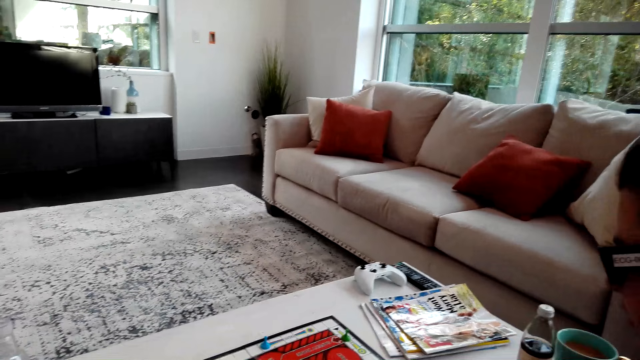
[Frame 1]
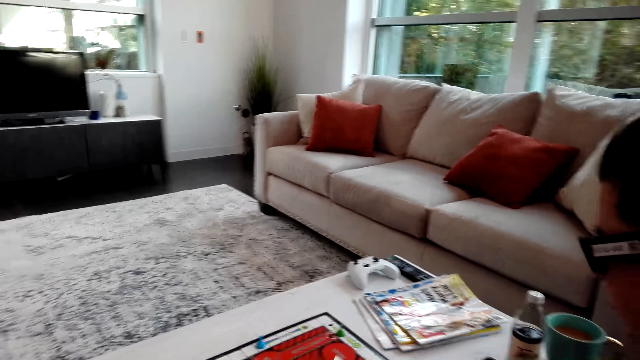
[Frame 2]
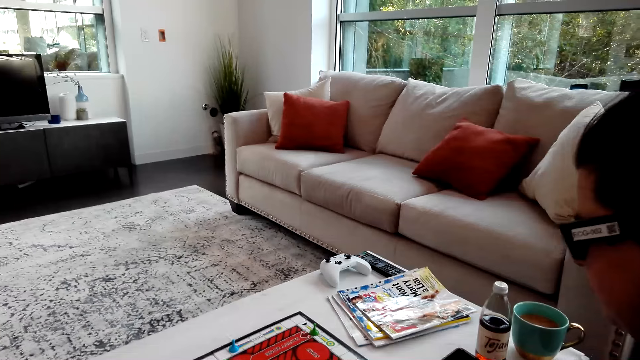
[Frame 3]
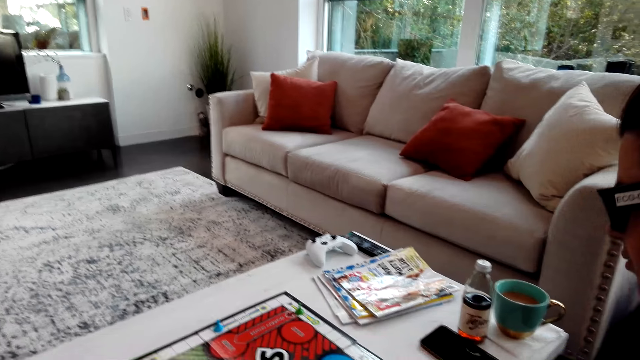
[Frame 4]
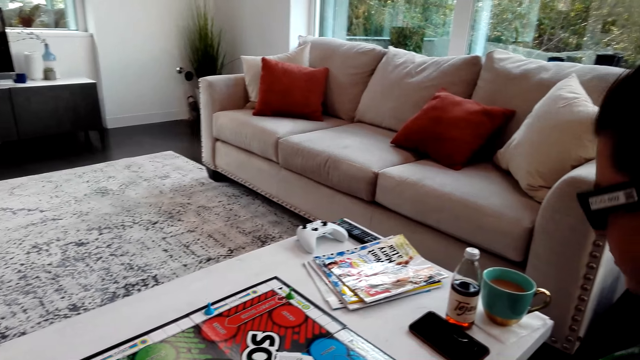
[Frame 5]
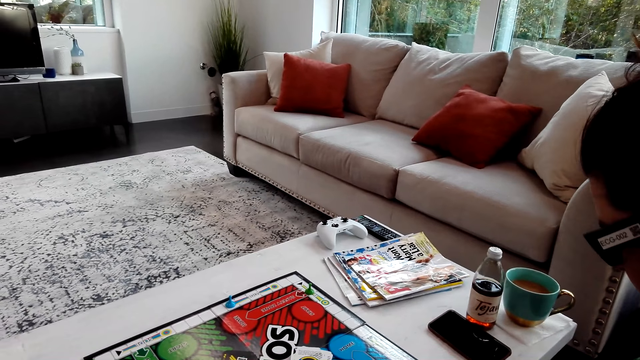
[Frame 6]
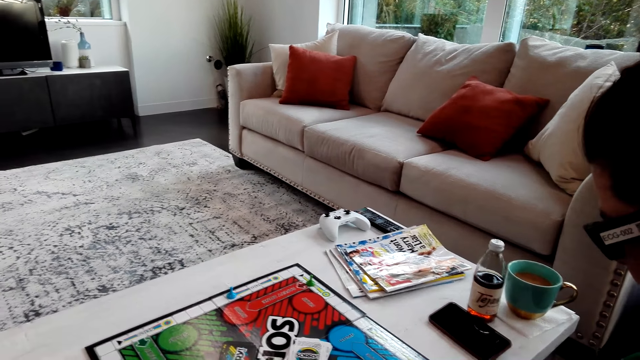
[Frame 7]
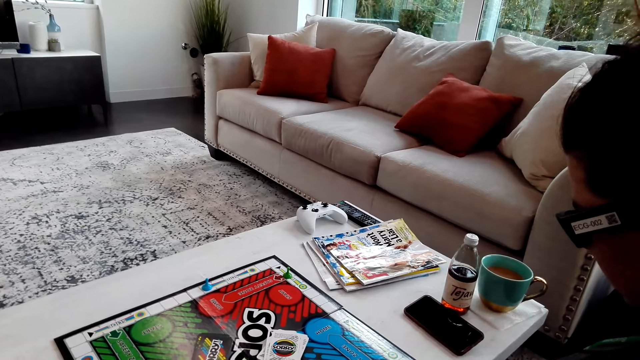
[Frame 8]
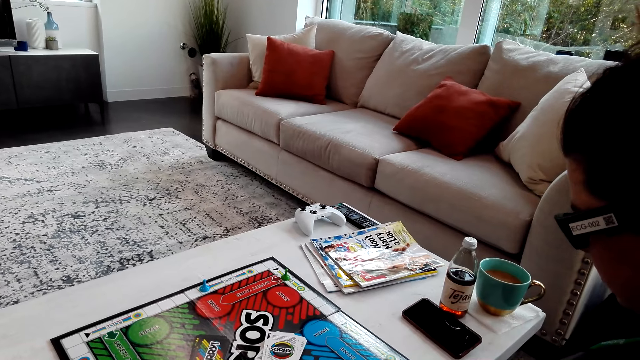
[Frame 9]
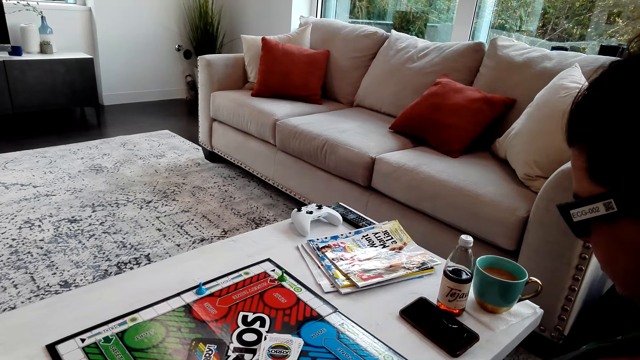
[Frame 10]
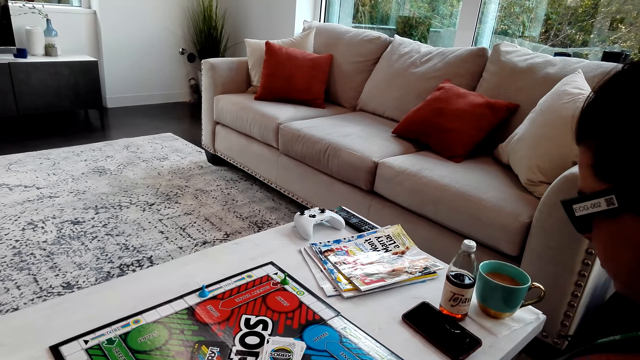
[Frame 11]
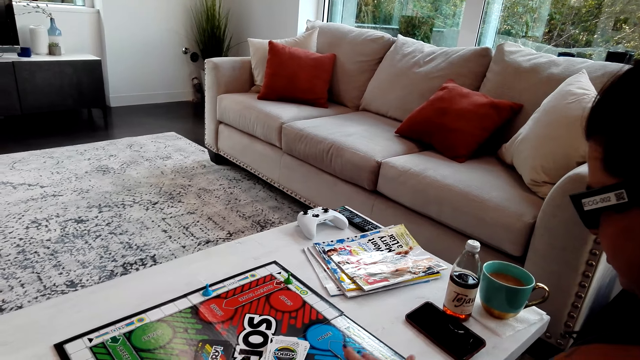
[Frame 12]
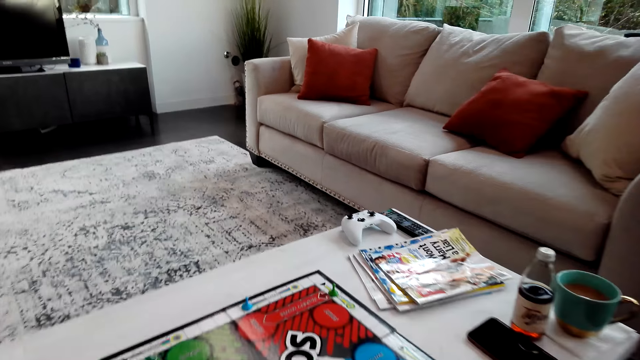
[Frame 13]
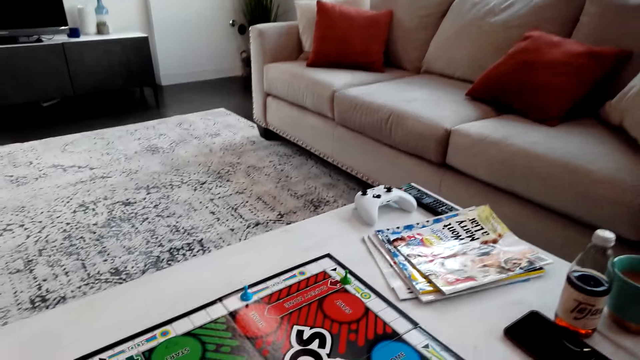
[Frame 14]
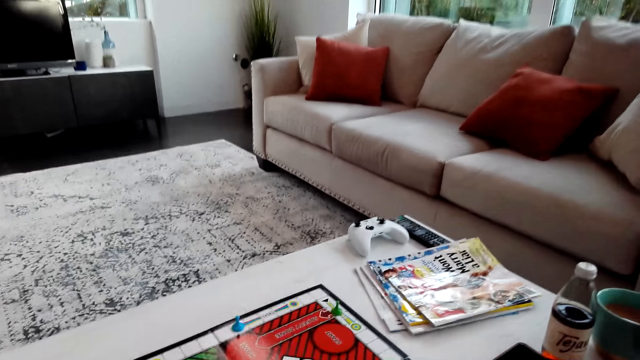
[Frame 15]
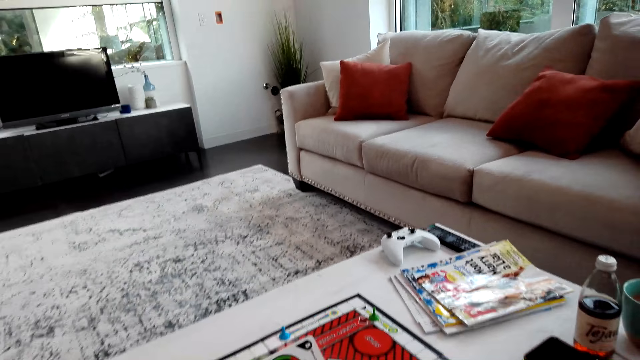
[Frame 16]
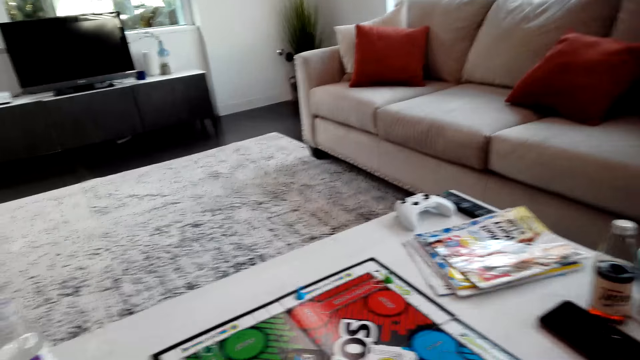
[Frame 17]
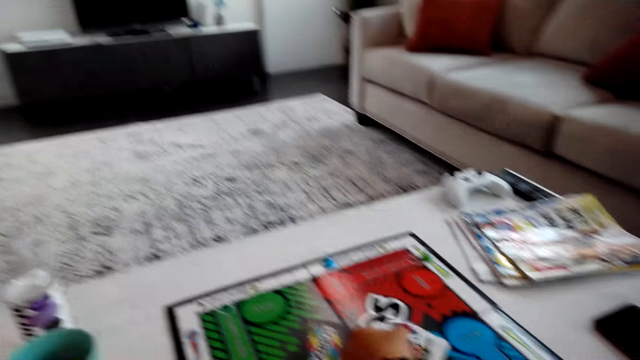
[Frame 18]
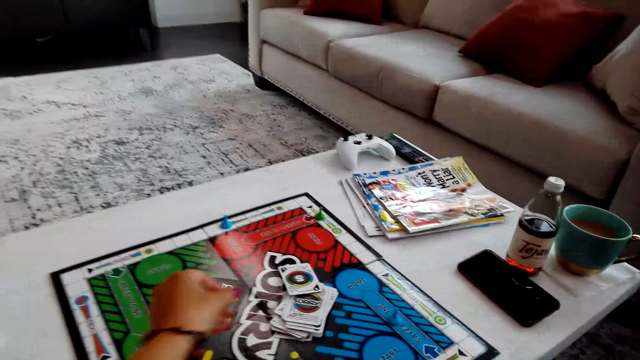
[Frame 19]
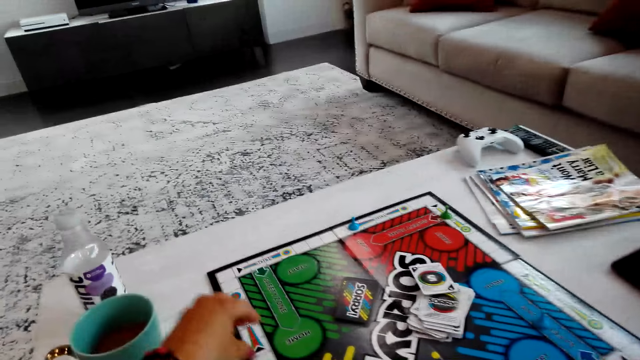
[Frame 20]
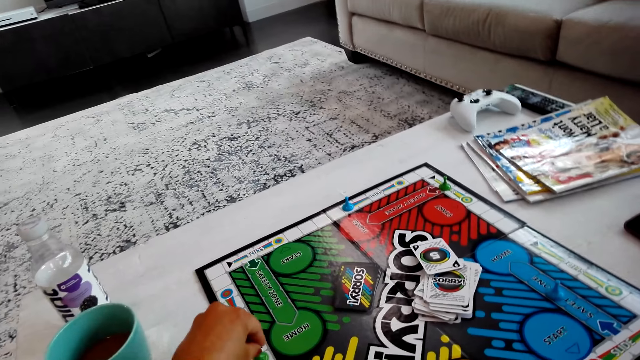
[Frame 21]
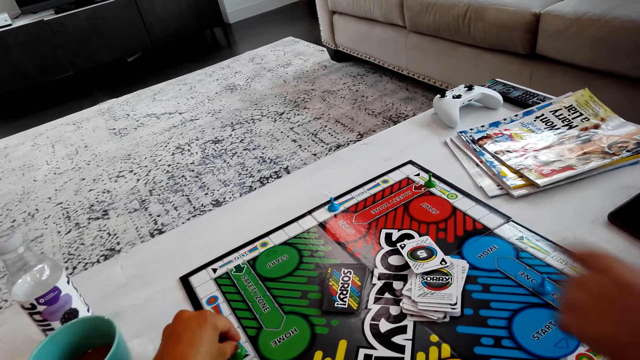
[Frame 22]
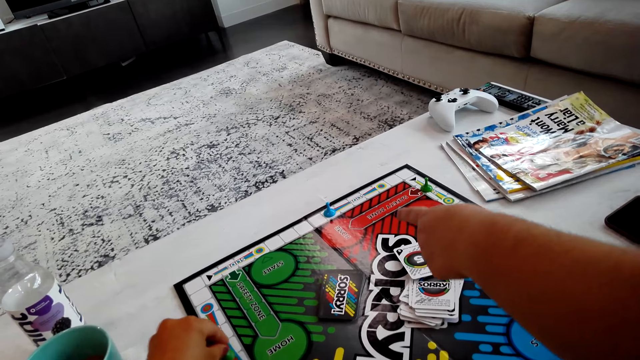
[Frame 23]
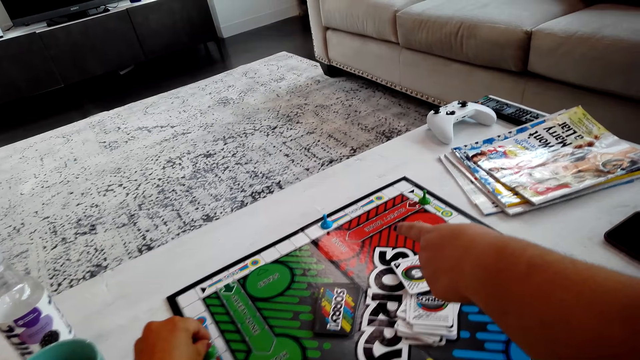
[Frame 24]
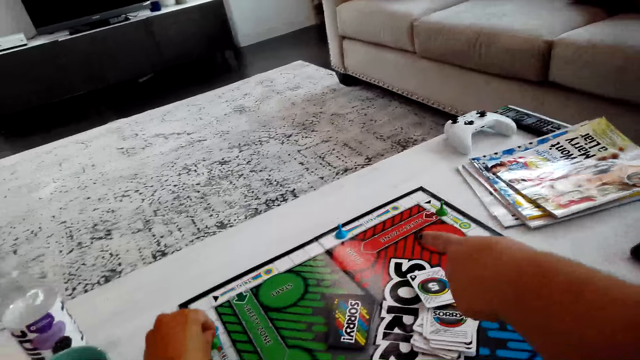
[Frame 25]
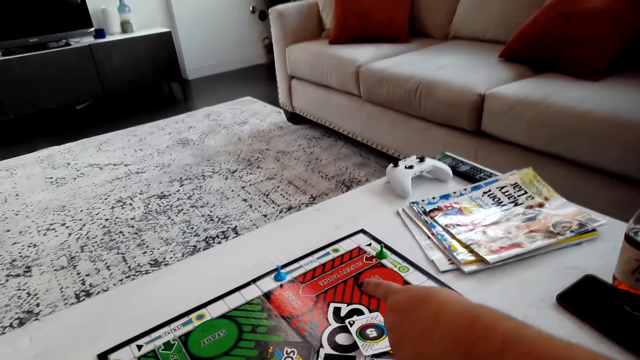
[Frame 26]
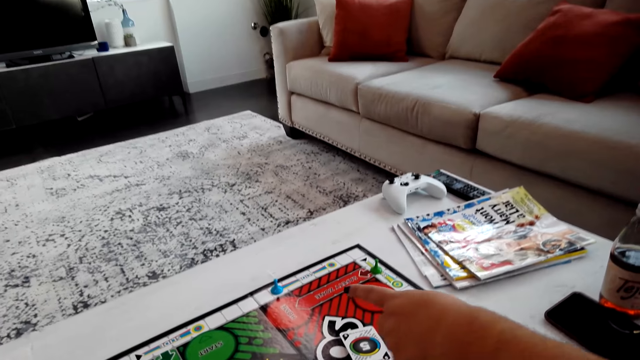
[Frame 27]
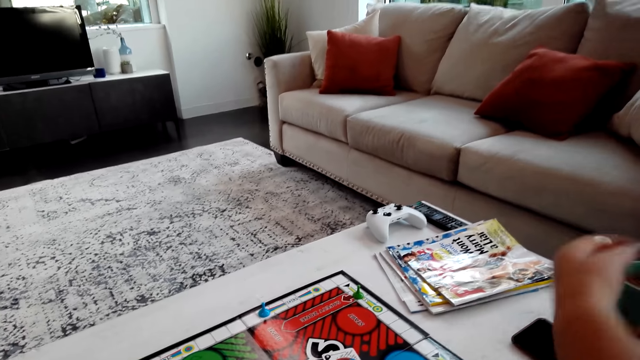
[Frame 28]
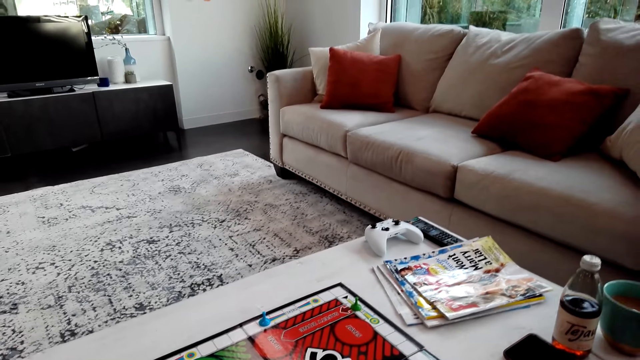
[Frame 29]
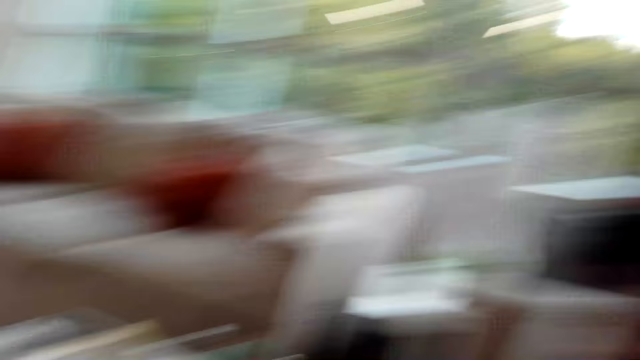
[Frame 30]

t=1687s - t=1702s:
The camera wearer places a card on the board. A person points at the board game.

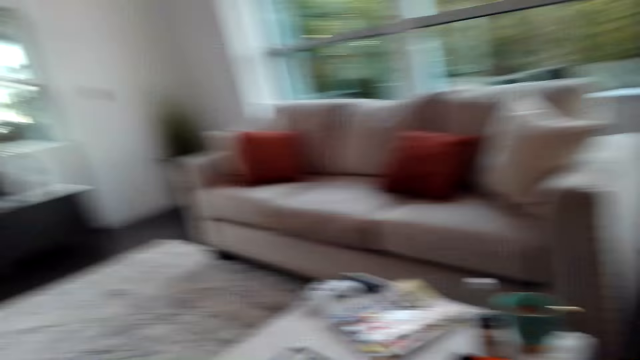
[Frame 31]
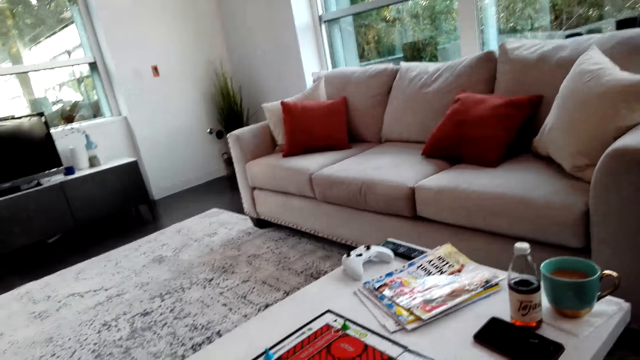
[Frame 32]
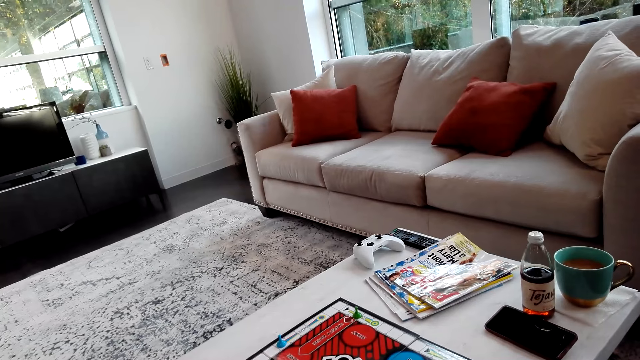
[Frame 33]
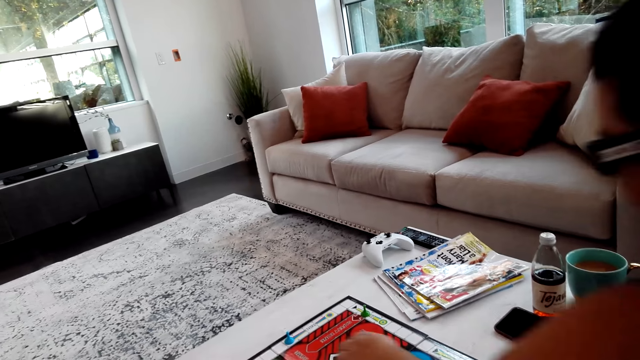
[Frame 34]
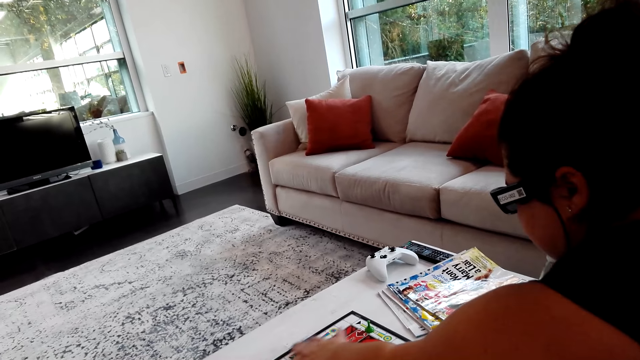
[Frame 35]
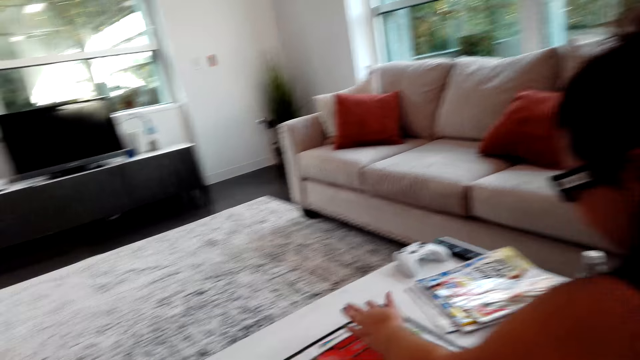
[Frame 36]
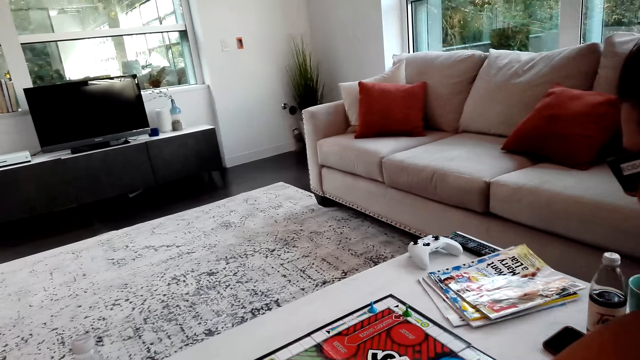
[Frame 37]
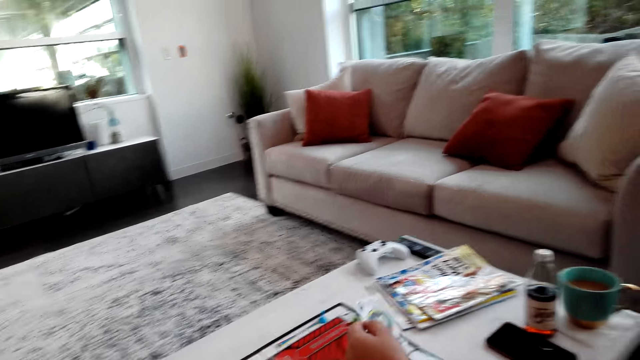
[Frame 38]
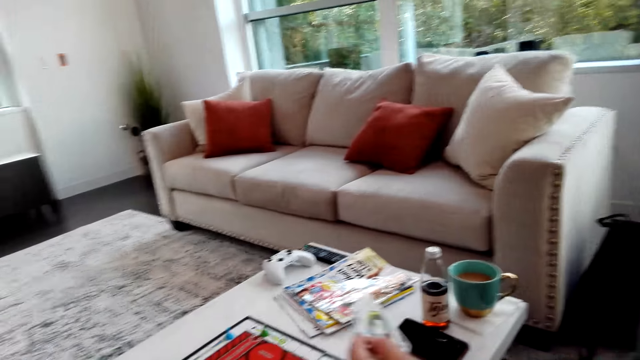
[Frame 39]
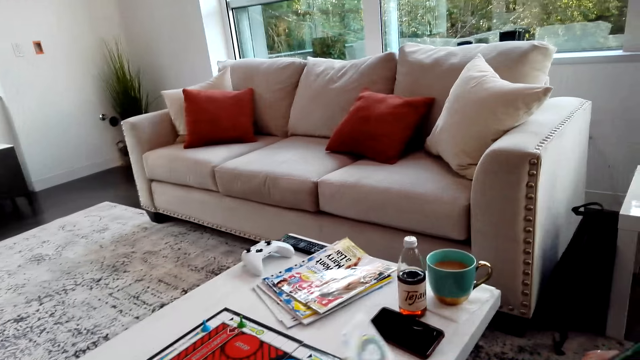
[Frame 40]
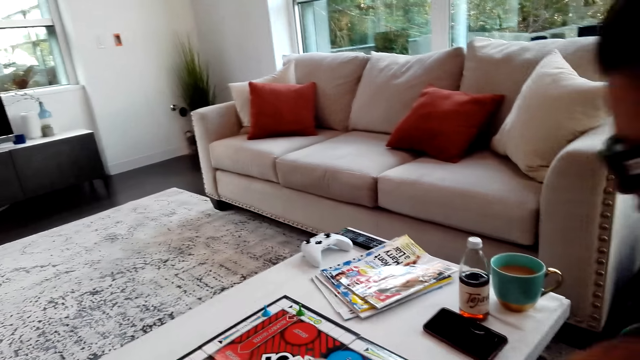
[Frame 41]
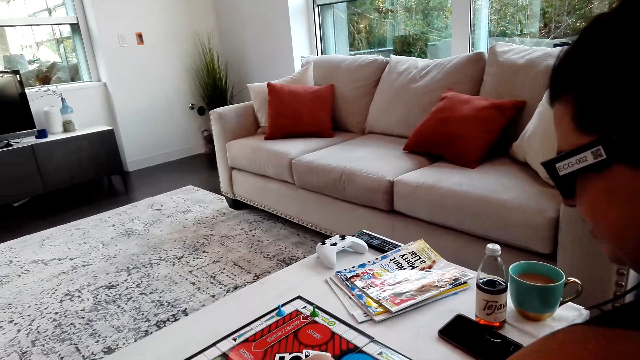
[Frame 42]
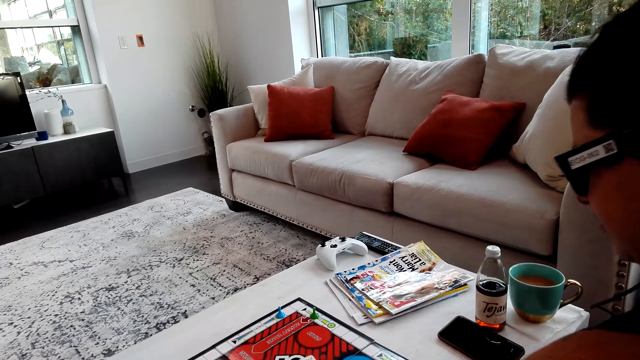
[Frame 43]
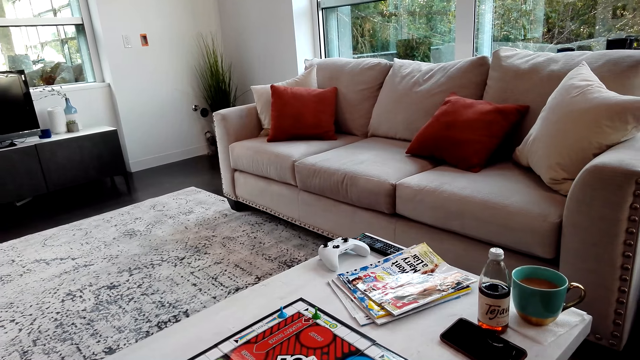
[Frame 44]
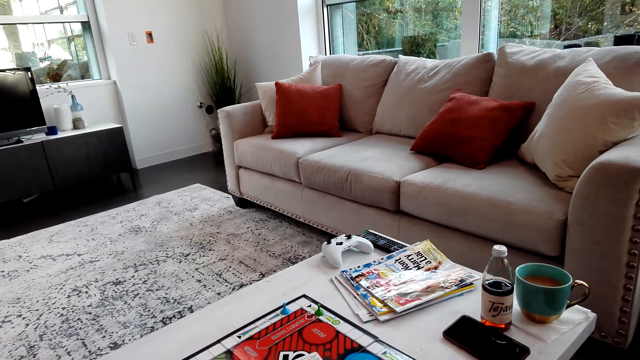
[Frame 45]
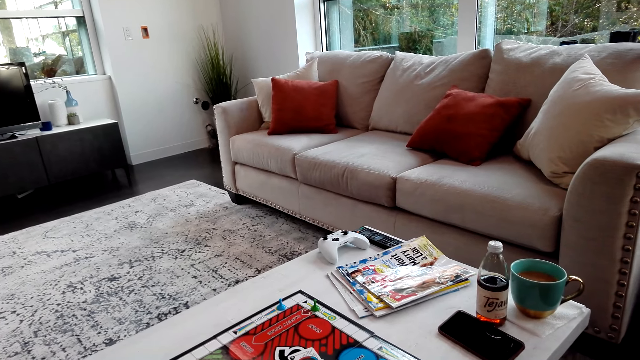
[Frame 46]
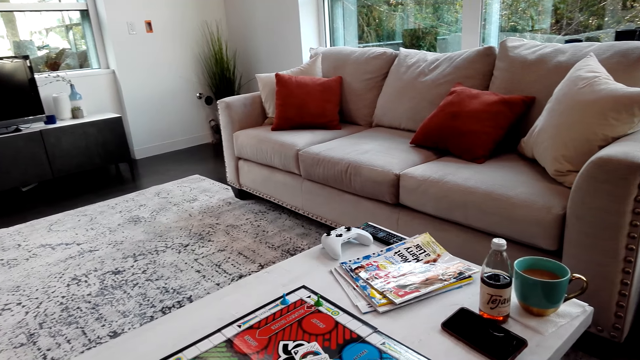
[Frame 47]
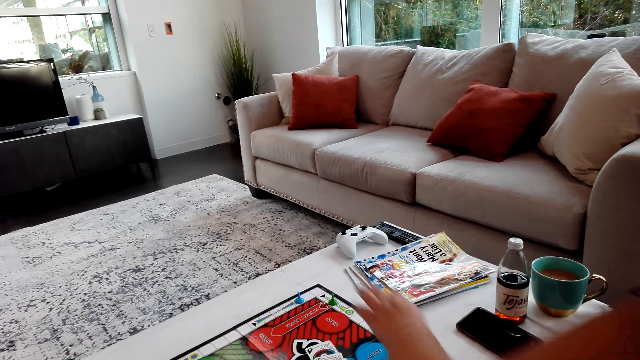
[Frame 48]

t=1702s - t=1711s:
A person moves the sorry game piece. The person plays the ludo game. The person picks a card on the board.
